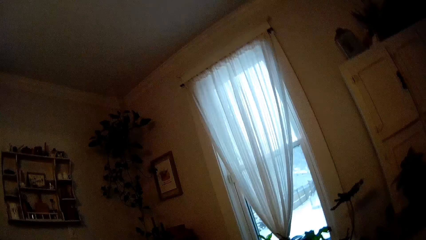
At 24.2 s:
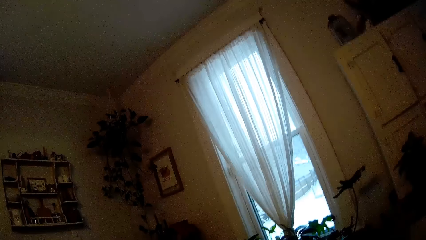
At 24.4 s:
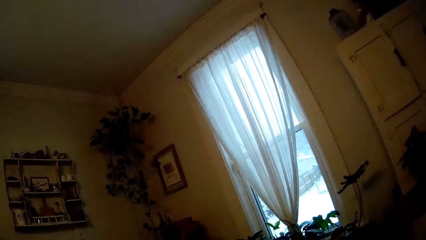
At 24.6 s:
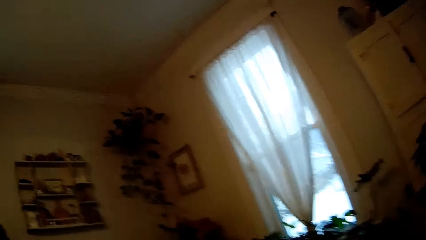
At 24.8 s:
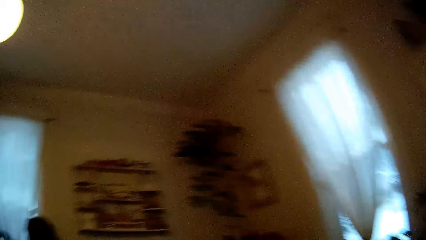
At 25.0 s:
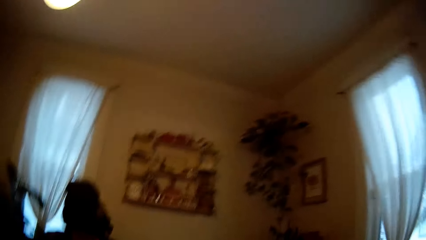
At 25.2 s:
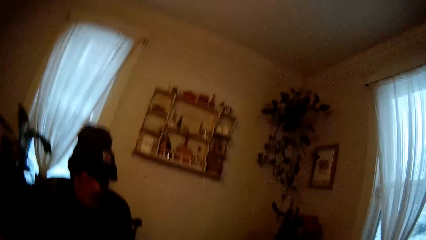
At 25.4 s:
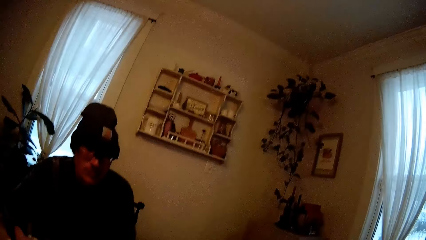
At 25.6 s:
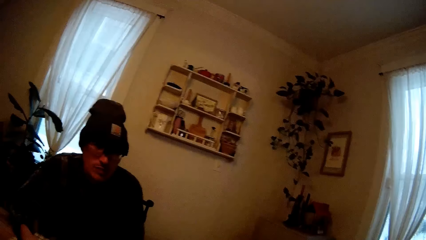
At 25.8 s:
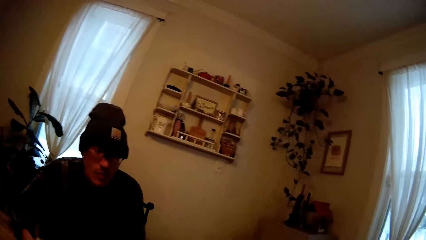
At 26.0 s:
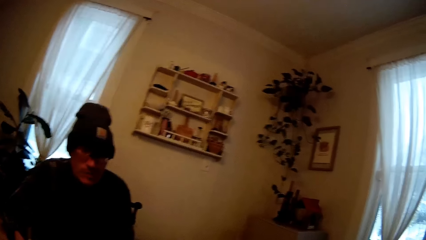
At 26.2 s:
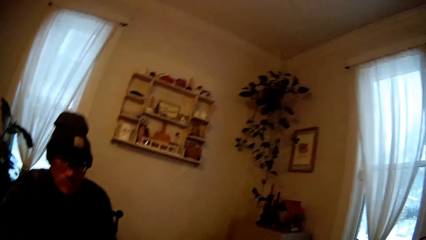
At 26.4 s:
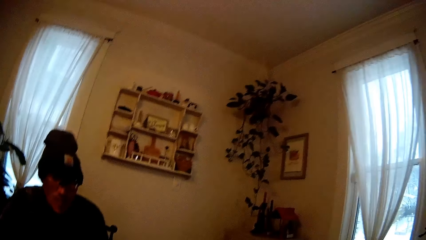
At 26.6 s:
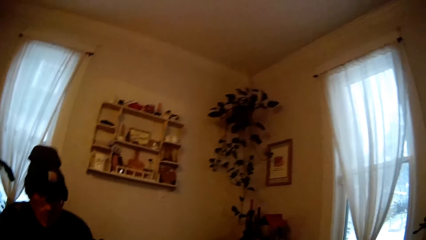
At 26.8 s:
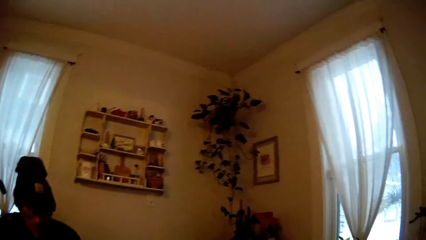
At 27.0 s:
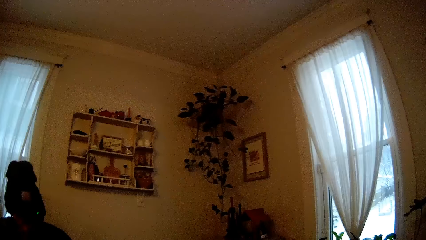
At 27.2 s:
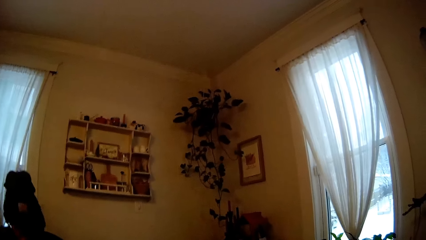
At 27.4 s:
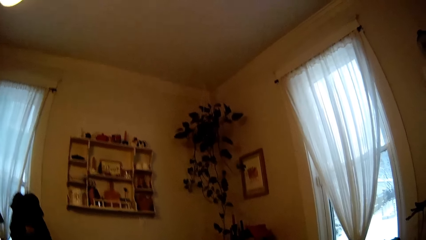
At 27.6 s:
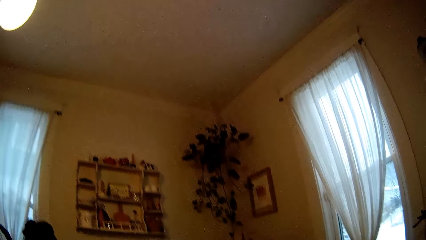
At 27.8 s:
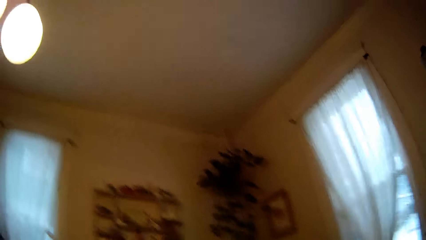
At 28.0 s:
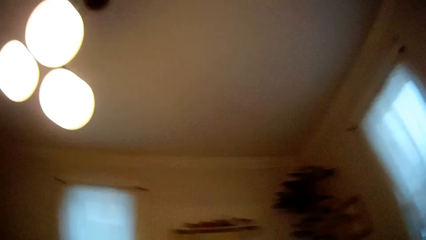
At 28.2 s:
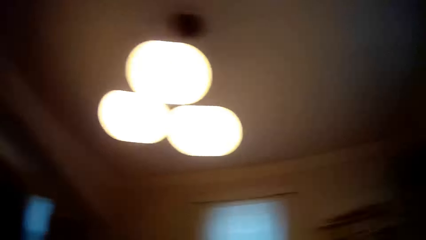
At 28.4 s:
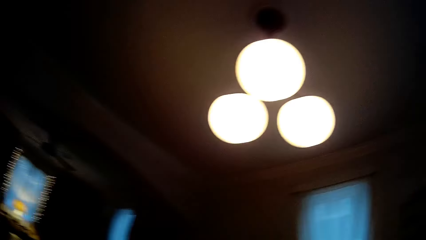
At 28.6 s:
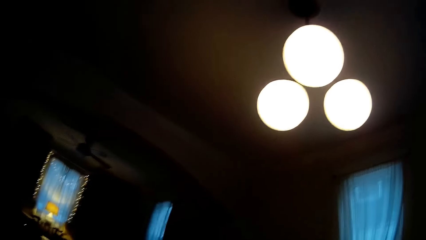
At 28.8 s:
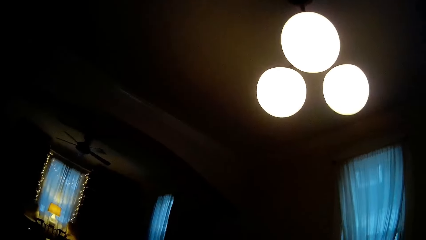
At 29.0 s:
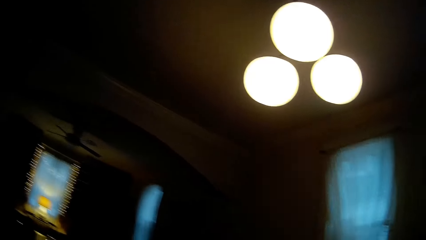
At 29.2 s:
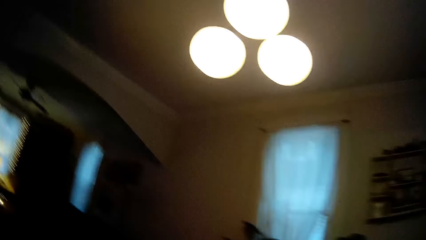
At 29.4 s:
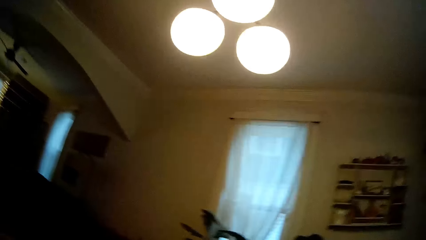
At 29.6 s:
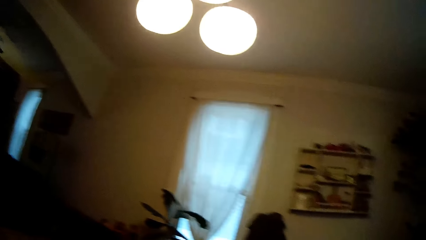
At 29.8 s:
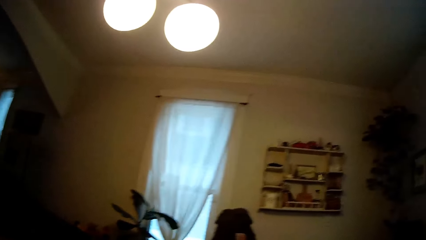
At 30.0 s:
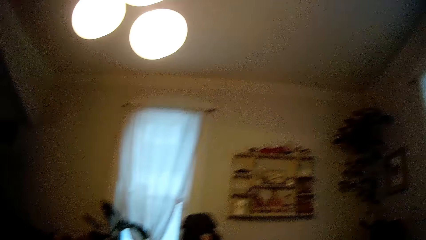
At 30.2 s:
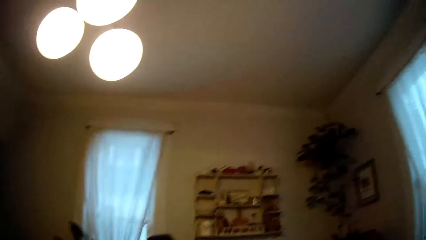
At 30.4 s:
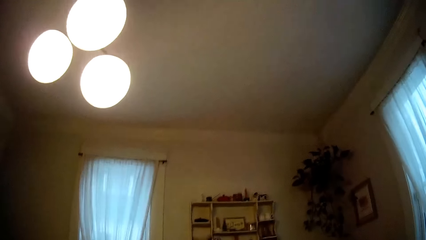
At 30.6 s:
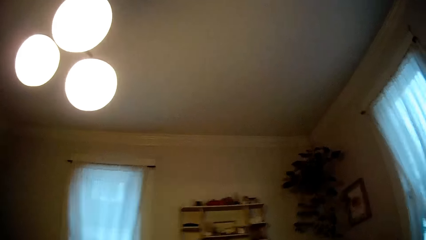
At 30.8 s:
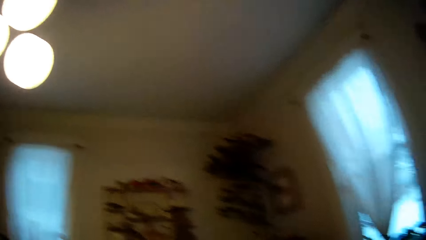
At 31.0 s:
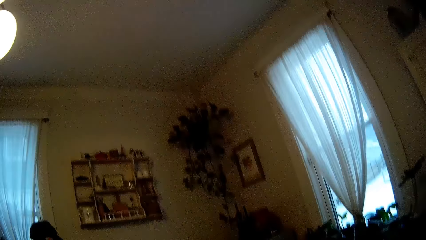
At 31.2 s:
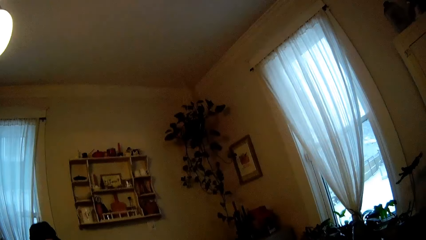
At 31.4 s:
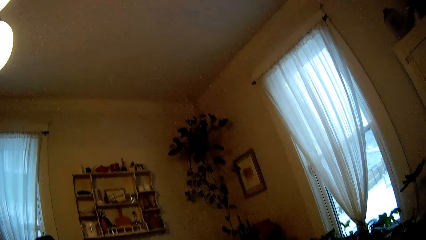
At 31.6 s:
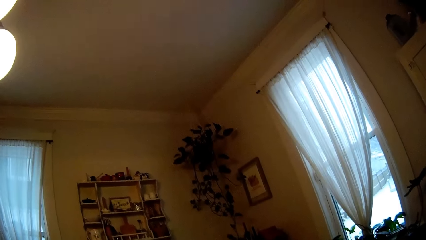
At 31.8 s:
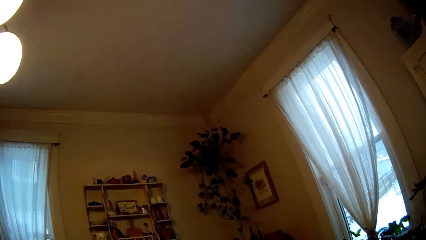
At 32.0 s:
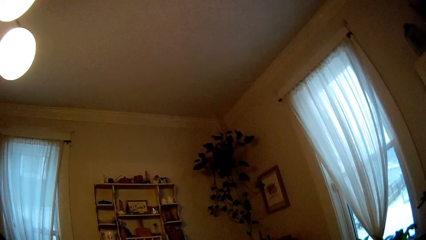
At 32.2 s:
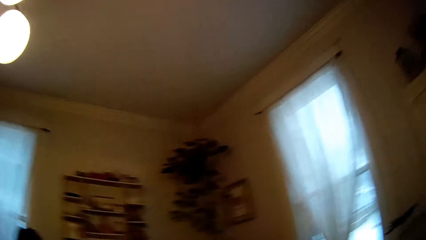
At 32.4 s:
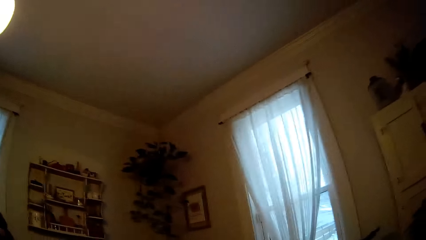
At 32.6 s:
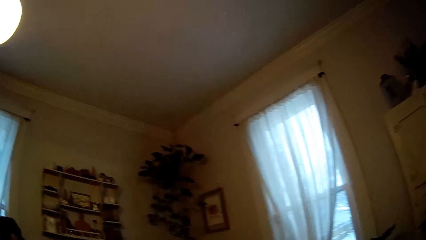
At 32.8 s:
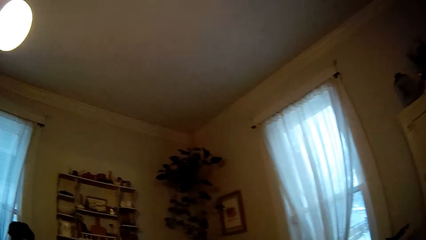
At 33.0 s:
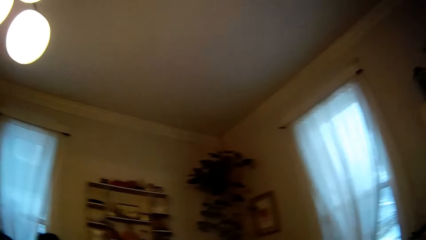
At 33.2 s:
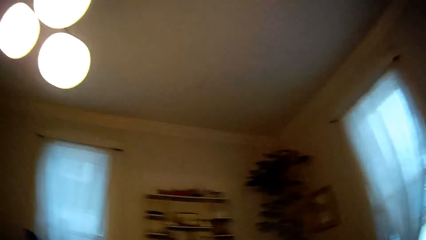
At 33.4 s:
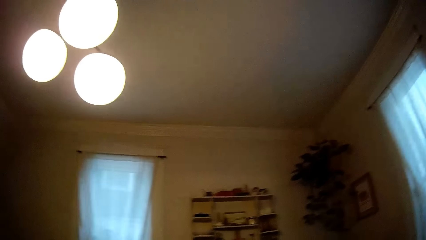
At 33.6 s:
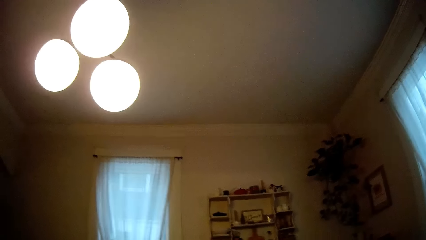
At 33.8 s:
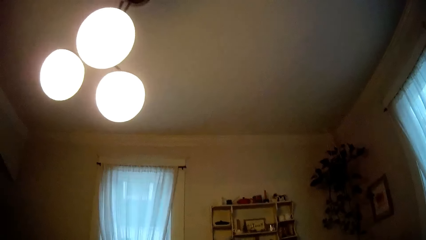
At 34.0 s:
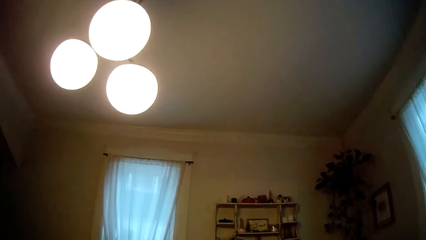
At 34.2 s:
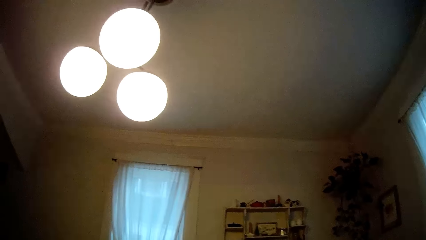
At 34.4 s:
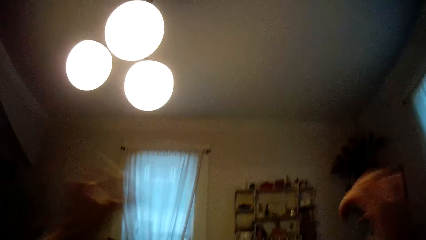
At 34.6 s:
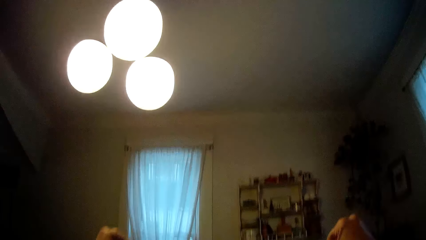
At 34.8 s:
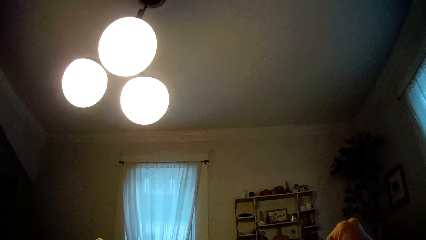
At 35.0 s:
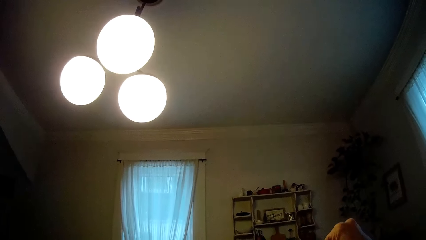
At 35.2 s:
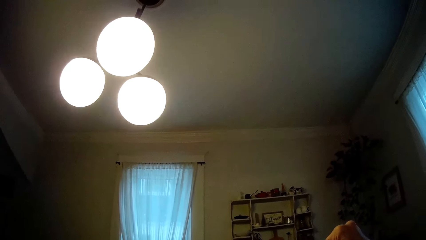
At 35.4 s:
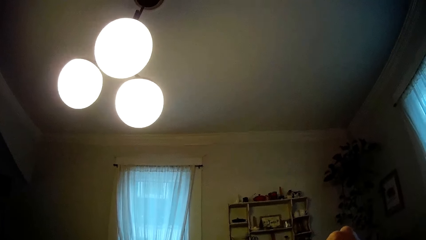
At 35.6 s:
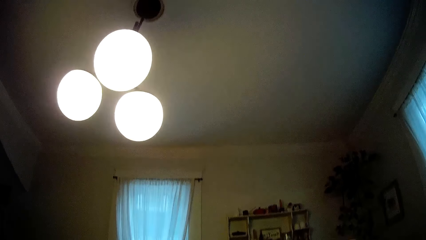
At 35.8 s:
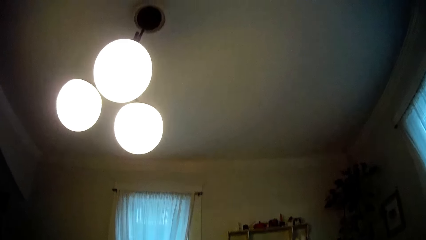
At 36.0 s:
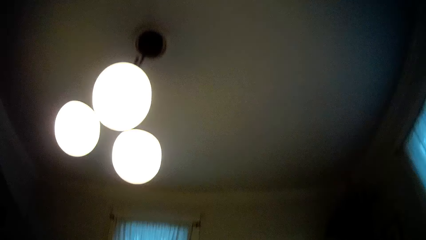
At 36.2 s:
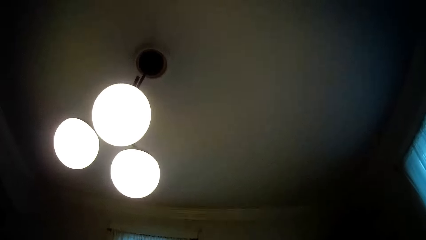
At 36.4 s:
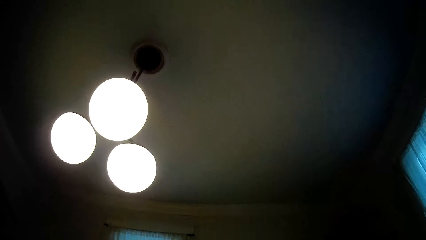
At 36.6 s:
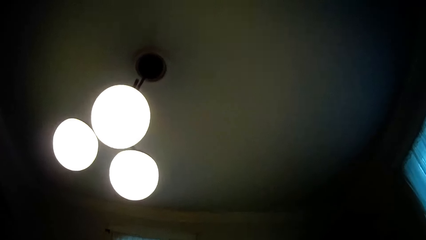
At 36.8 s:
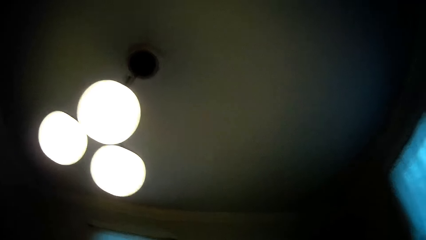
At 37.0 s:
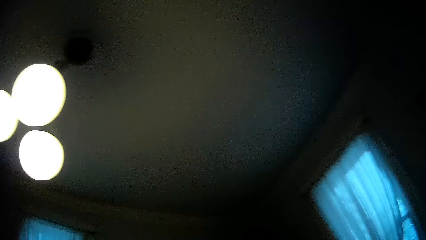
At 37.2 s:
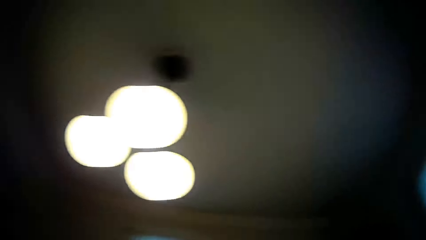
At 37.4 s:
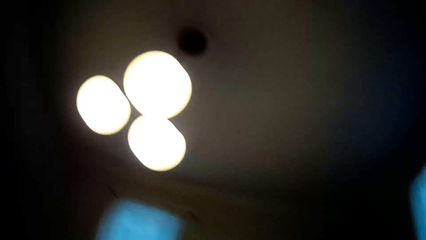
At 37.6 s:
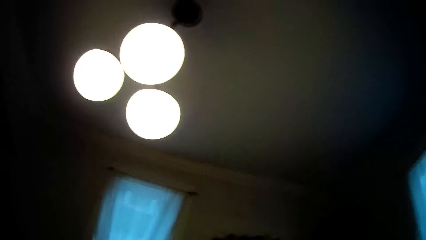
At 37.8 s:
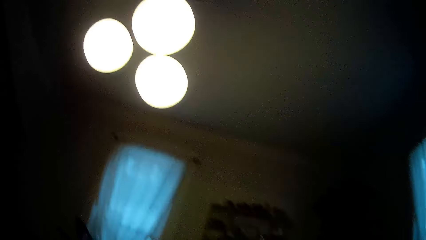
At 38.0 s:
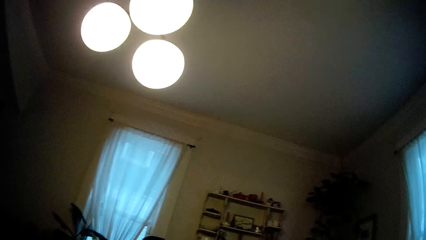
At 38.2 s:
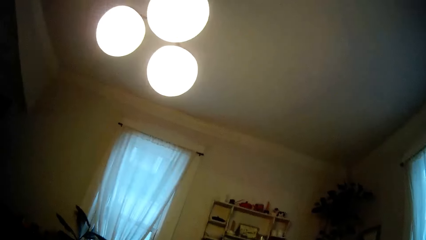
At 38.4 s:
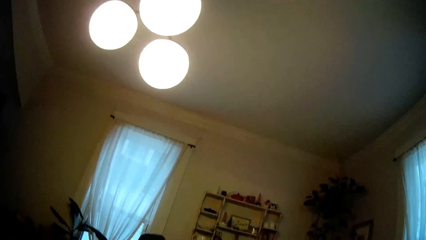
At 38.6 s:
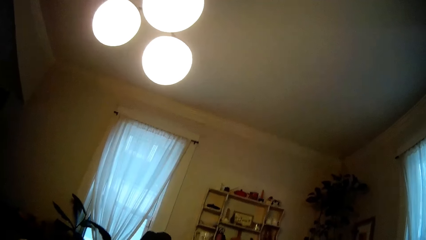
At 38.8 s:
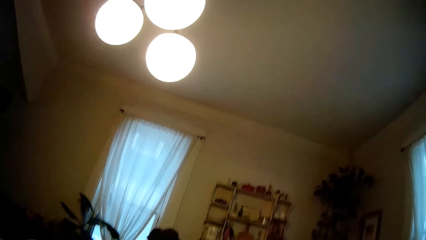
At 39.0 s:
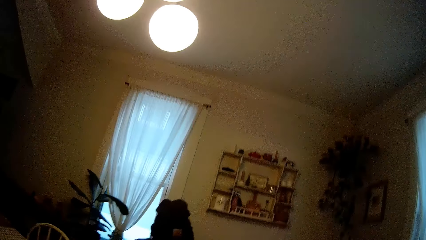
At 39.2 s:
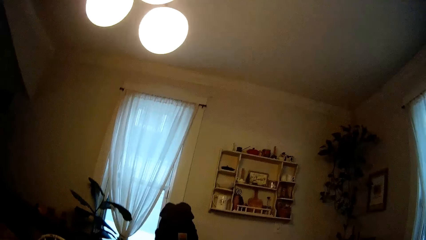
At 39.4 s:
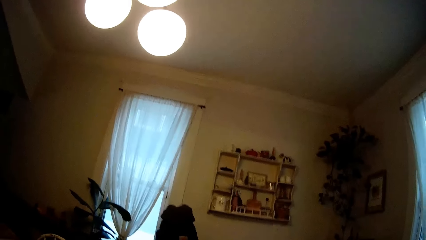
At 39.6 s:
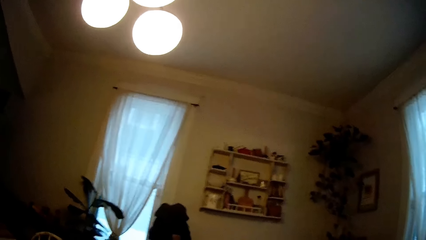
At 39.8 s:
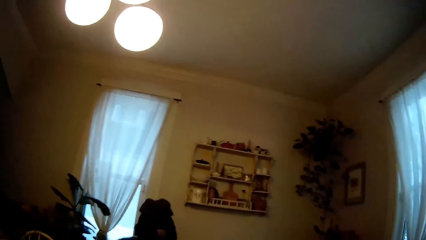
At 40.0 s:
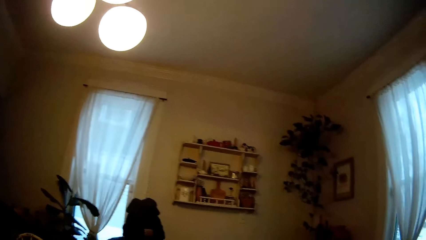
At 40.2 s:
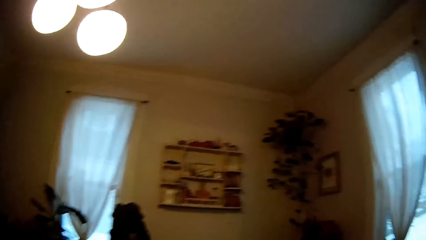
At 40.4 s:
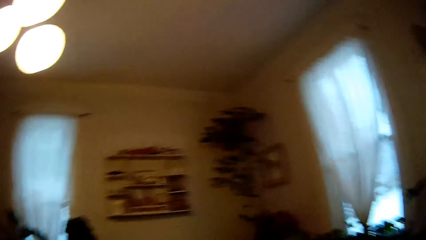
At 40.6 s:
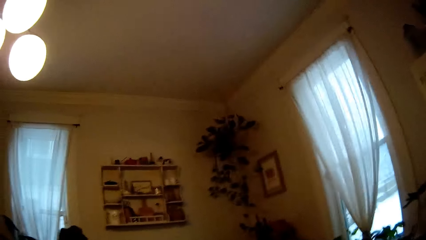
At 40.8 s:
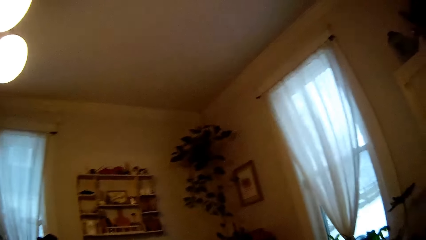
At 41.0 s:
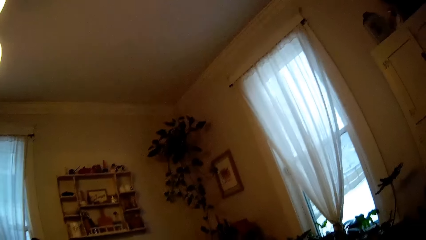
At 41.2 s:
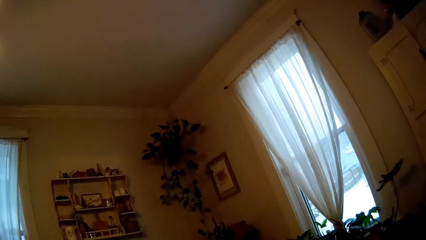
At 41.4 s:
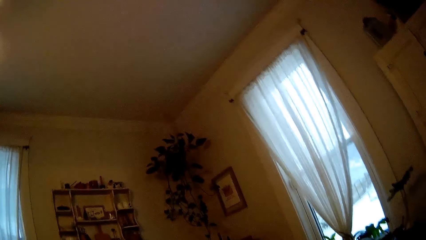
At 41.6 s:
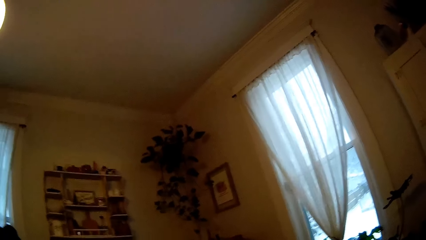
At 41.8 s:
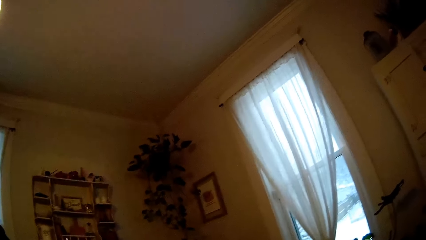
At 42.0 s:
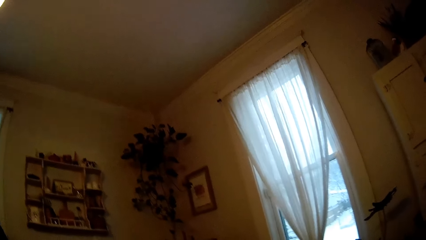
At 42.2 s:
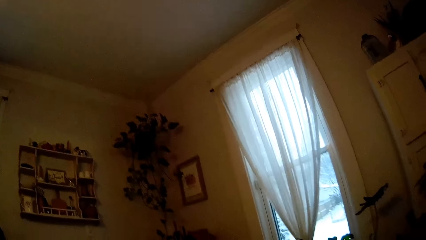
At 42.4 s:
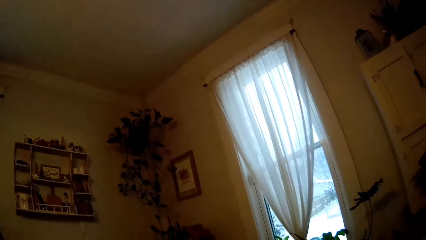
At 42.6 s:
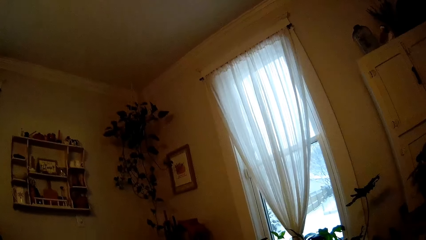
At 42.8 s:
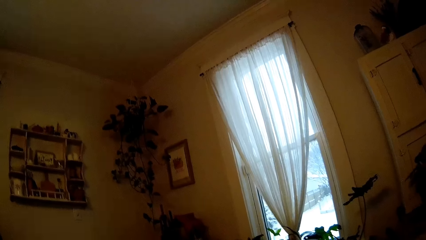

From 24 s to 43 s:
The camera wearer converses with the man. The man looks at the camera wearer. The camera wearer looks around the house. She stretches her hands out. She looks around the house. She interacts with the man.
